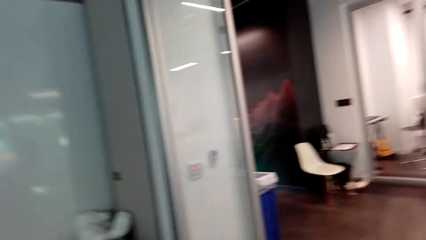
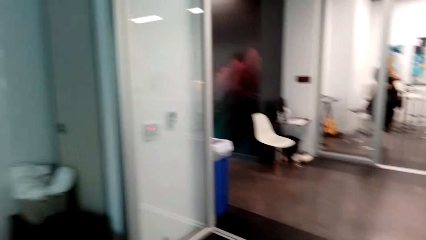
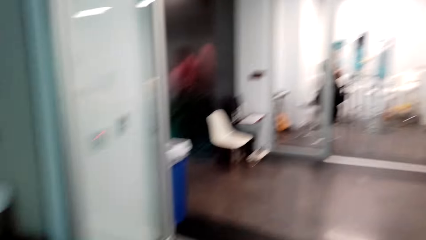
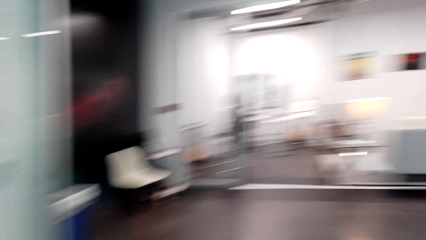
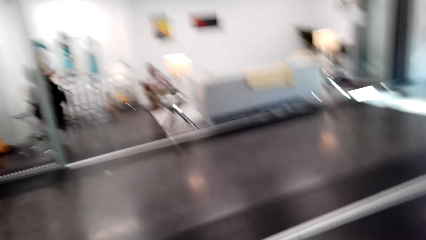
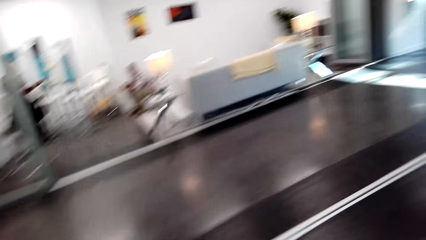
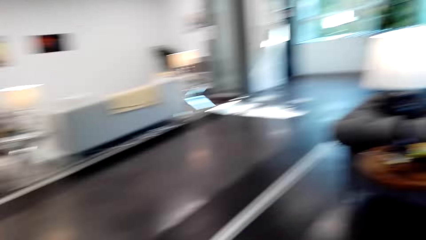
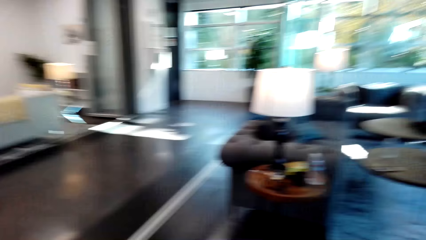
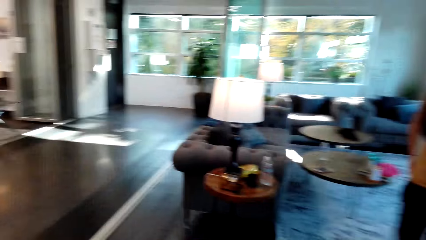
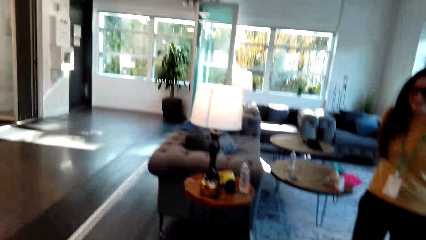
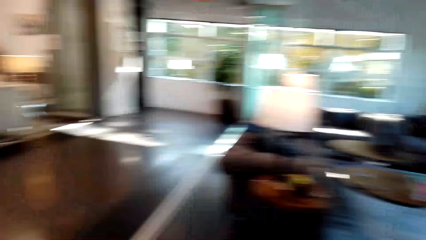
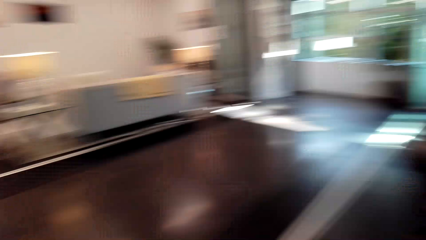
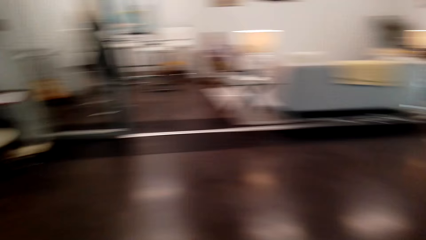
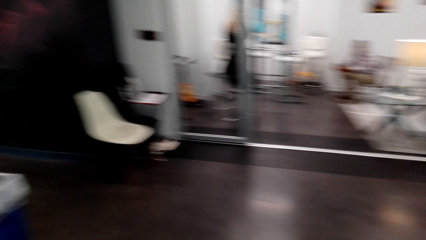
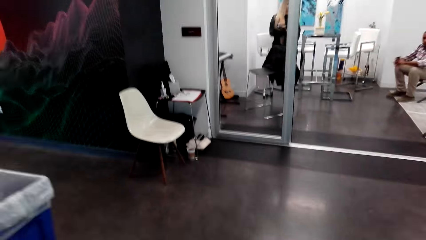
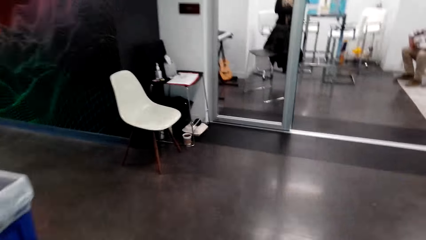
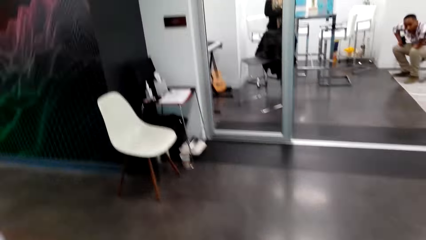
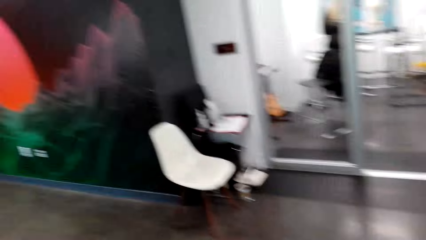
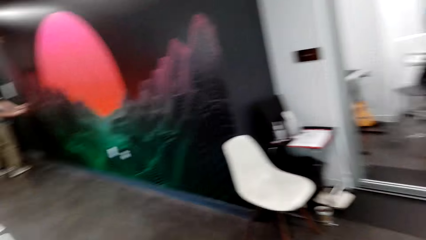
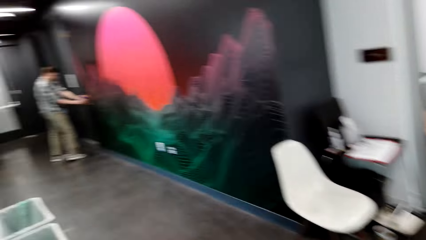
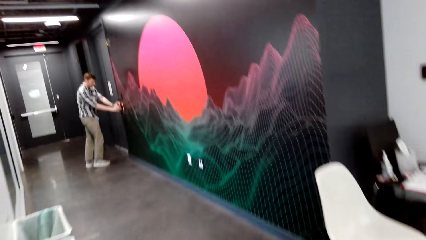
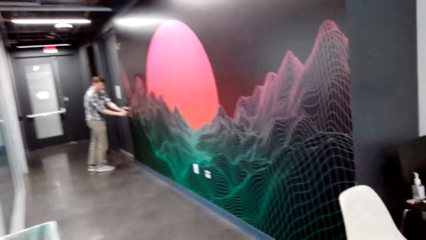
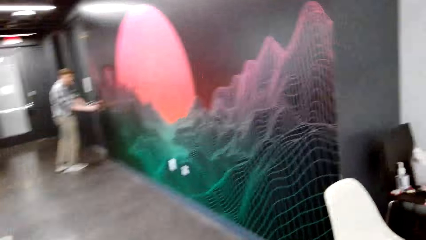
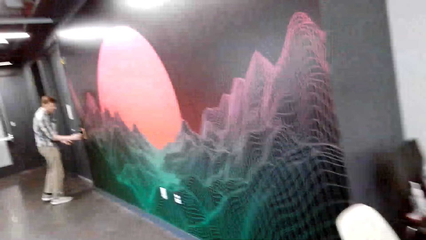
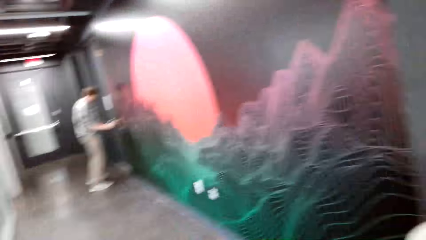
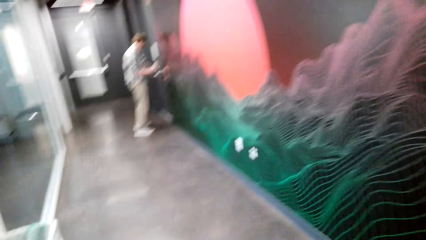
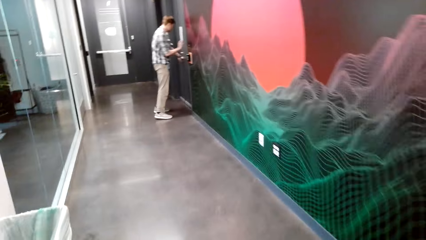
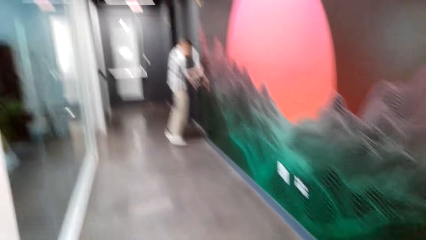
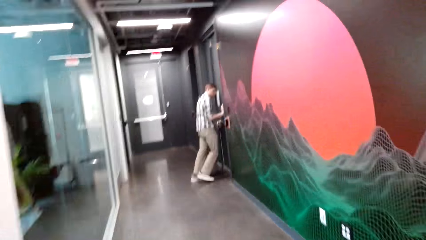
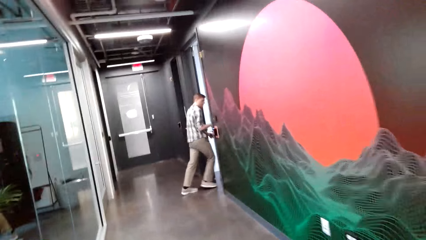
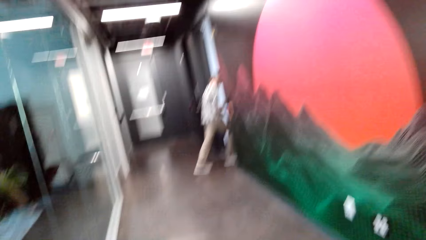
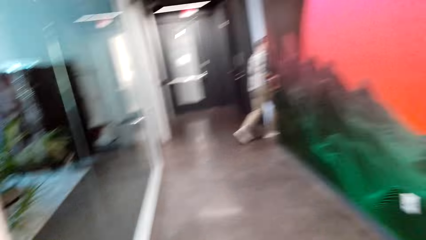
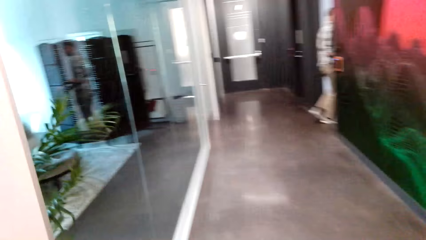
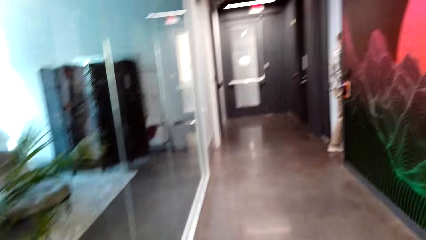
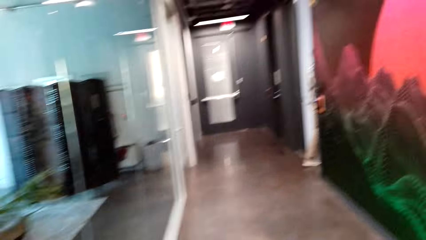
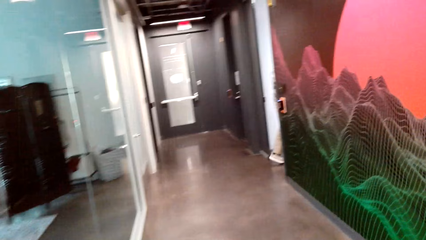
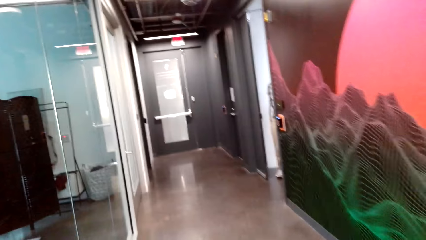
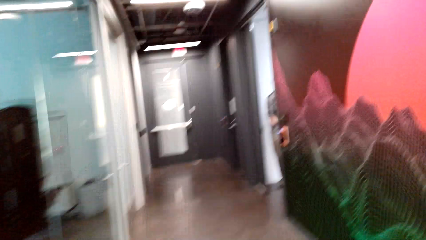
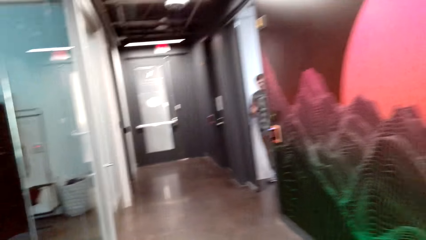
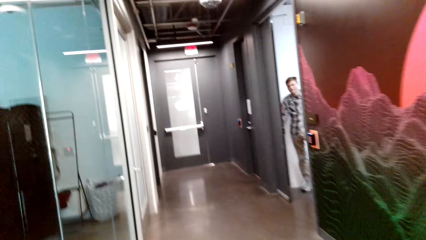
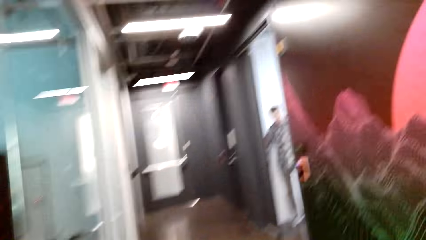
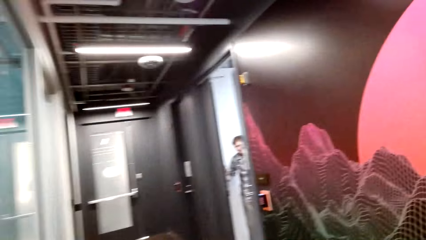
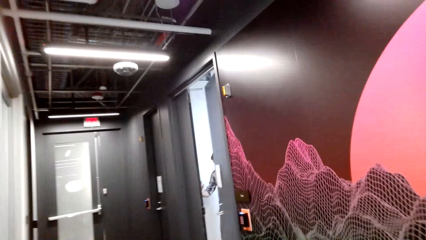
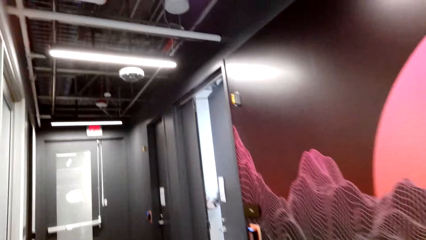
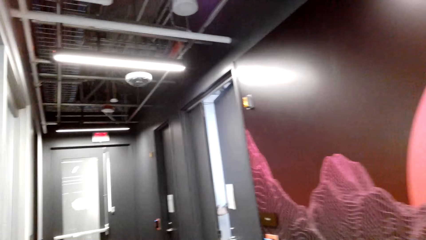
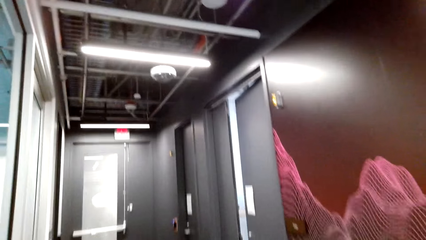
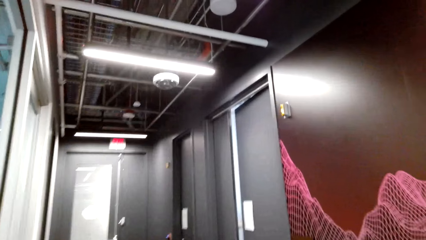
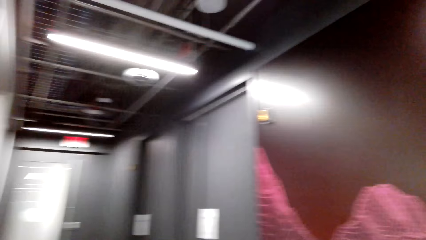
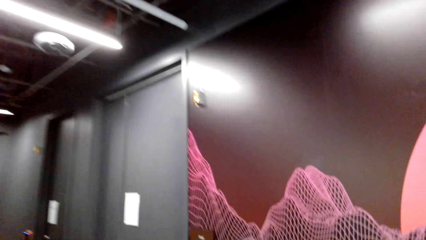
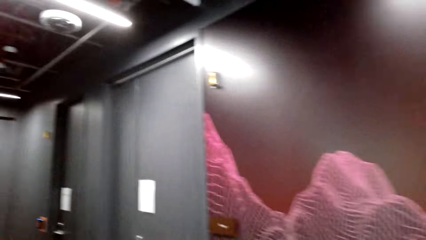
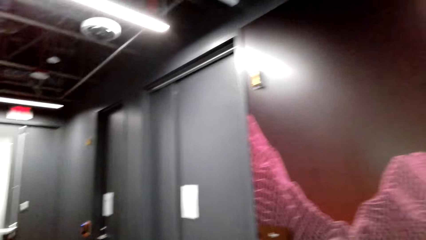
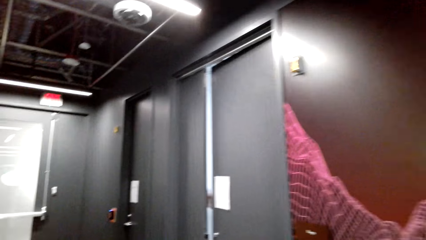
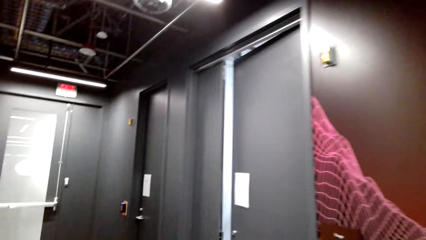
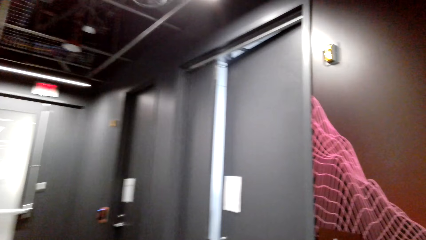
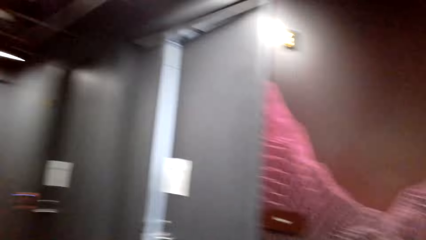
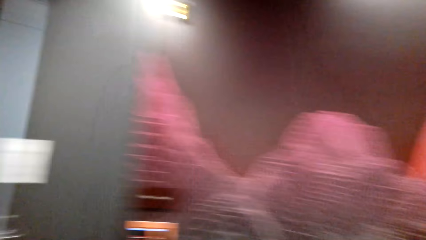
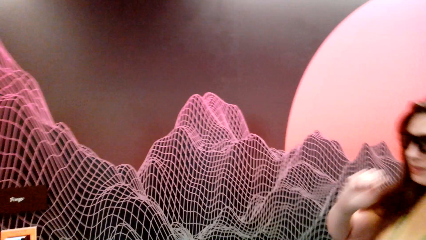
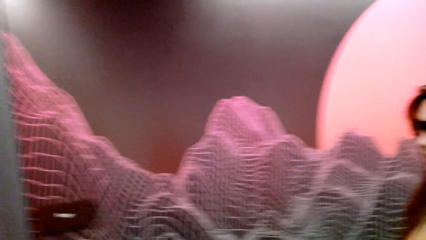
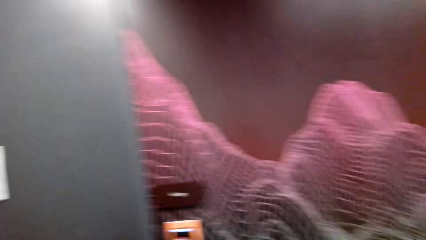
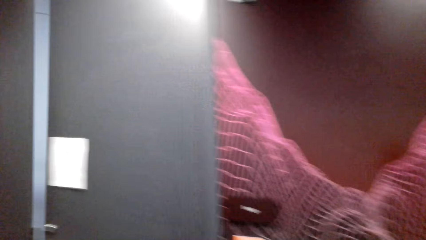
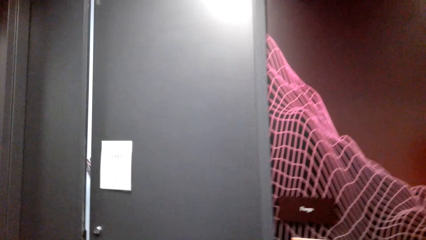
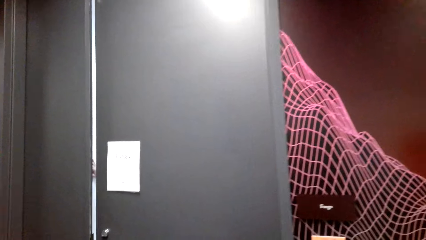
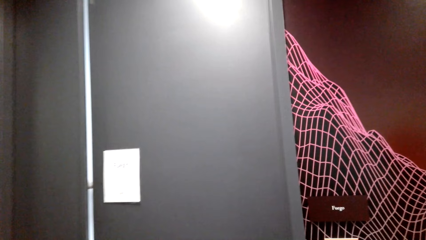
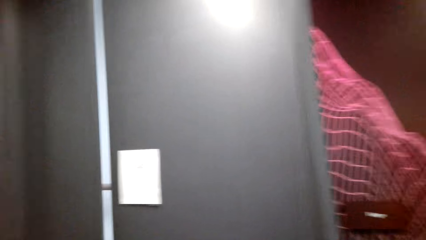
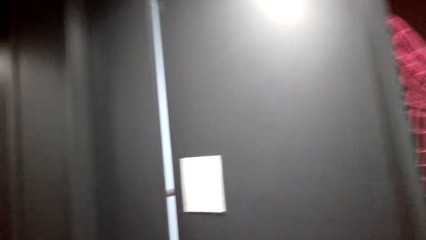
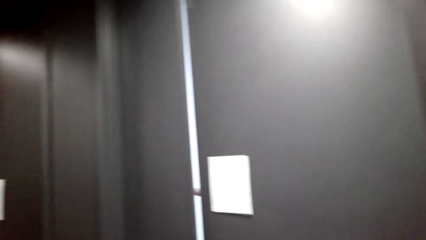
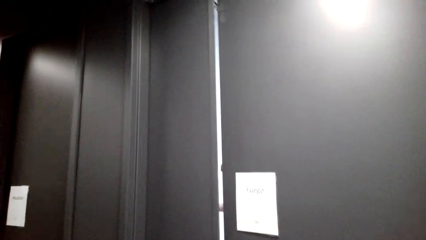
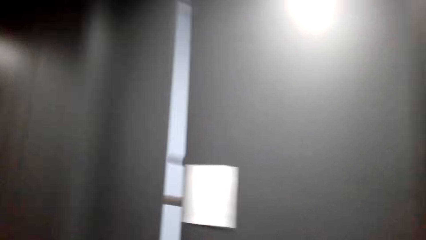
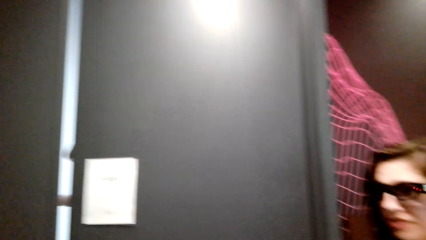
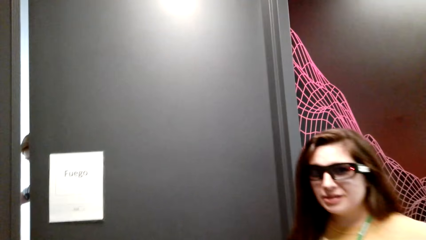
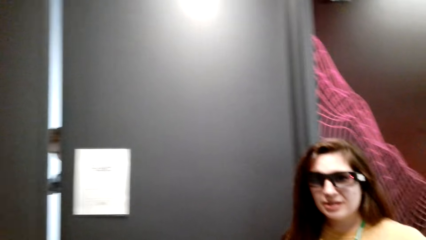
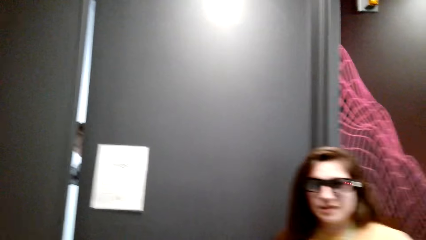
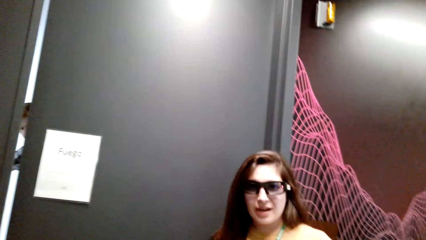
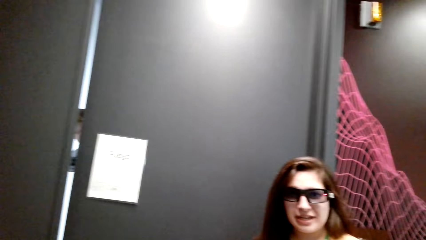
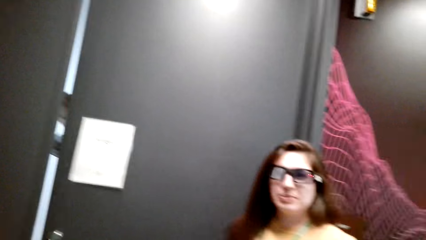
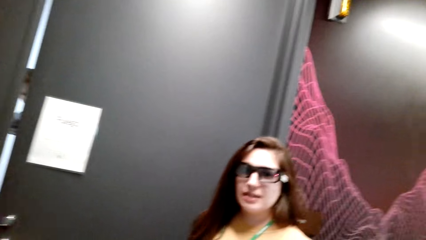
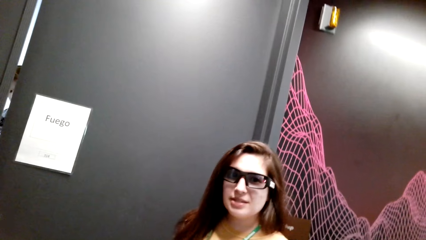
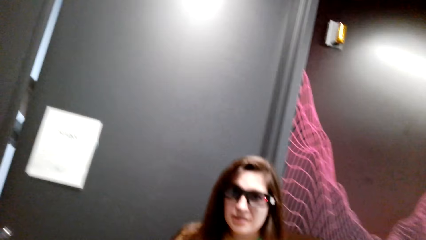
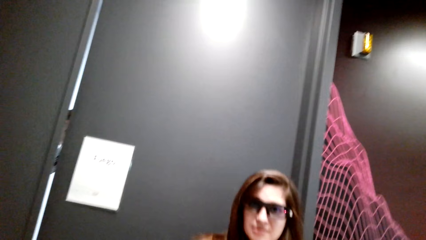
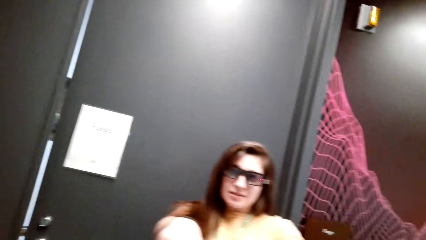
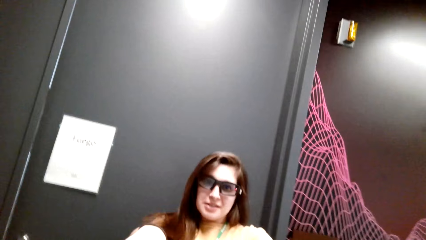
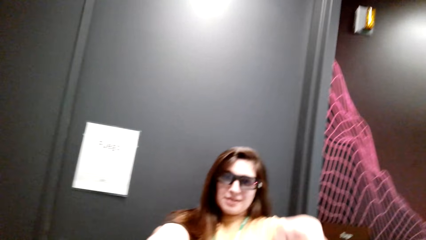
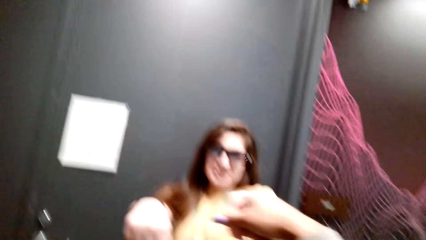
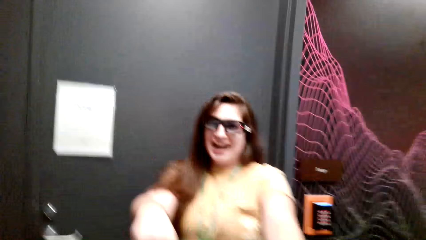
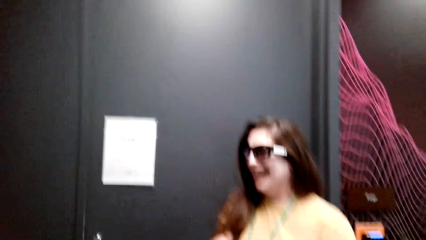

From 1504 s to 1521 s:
A woman walks behind the camera wearer.
